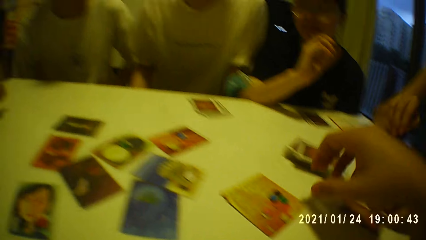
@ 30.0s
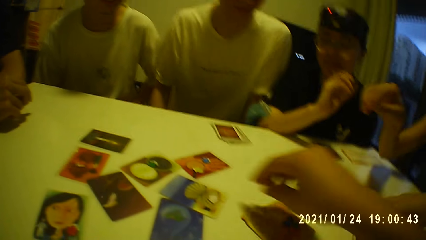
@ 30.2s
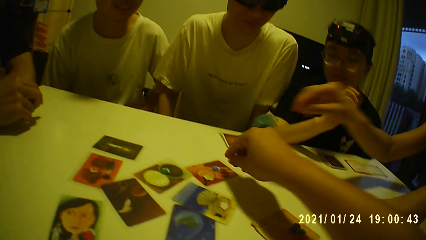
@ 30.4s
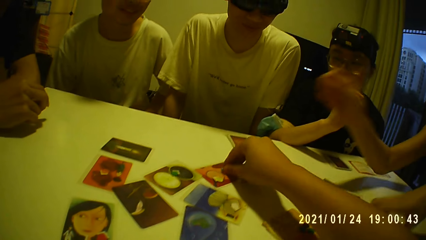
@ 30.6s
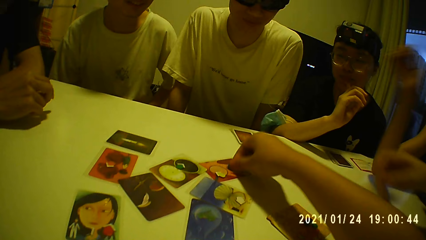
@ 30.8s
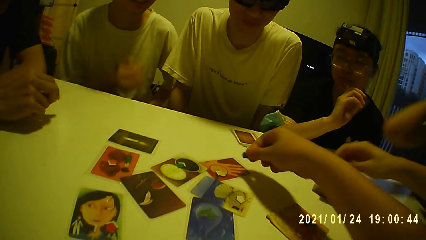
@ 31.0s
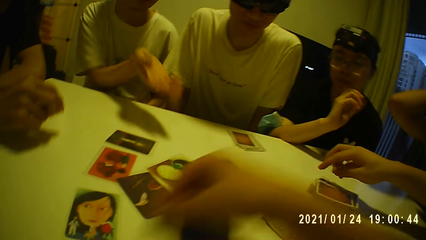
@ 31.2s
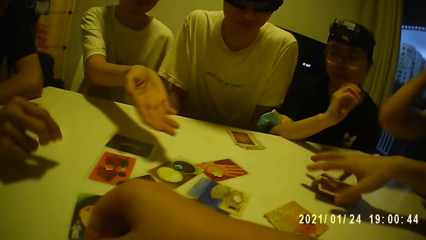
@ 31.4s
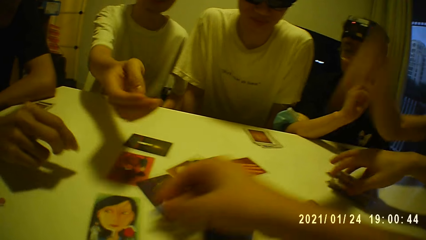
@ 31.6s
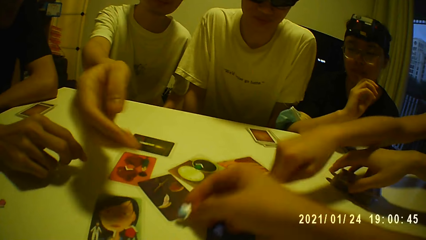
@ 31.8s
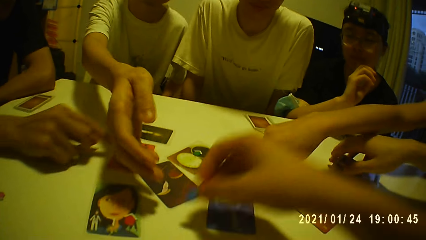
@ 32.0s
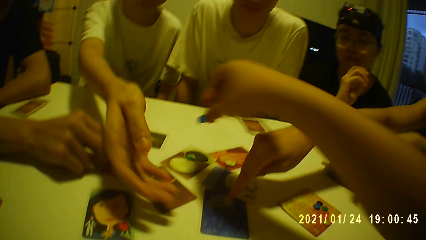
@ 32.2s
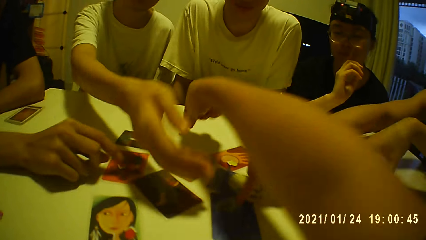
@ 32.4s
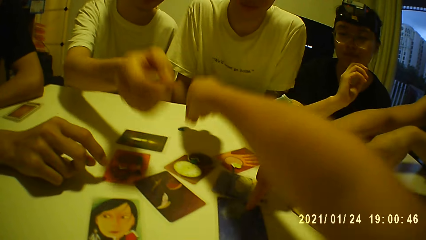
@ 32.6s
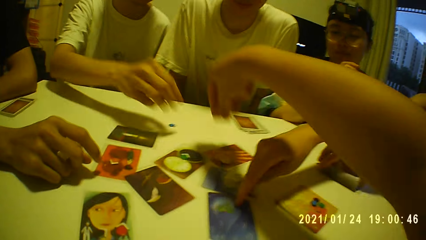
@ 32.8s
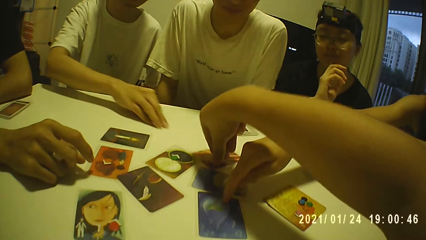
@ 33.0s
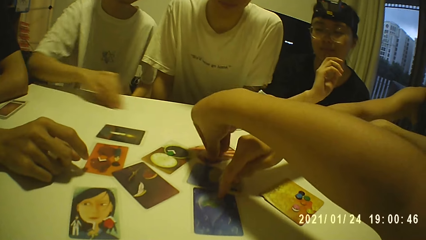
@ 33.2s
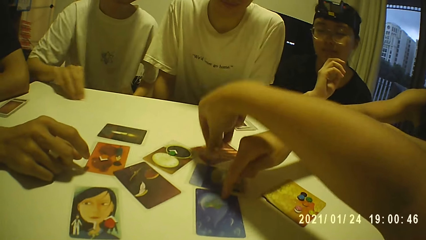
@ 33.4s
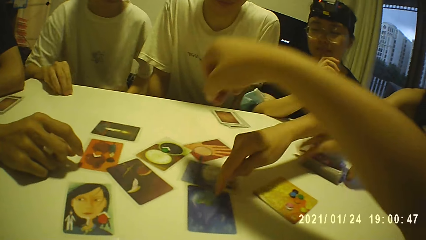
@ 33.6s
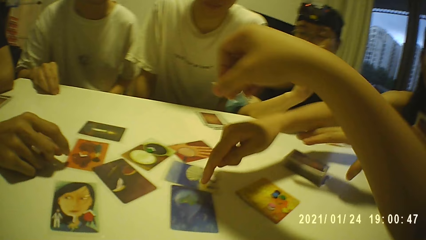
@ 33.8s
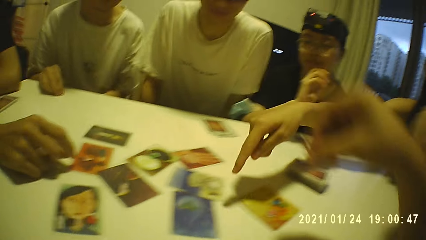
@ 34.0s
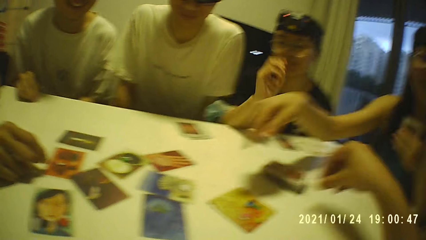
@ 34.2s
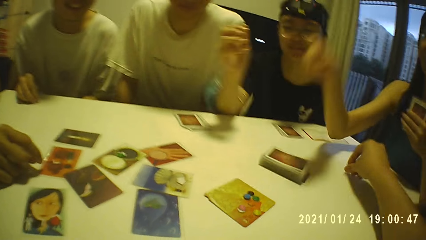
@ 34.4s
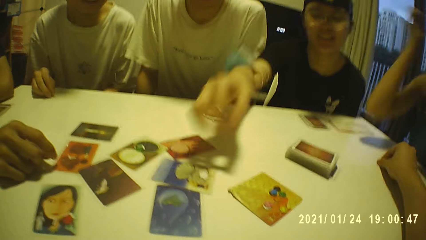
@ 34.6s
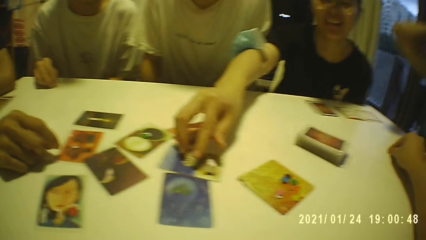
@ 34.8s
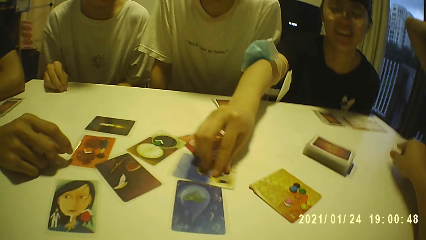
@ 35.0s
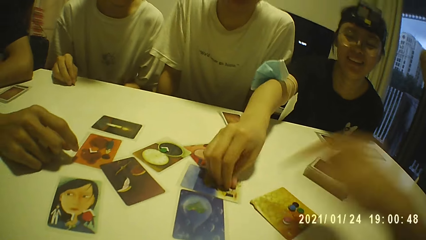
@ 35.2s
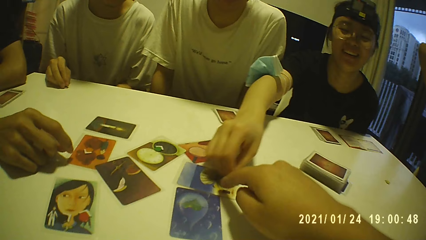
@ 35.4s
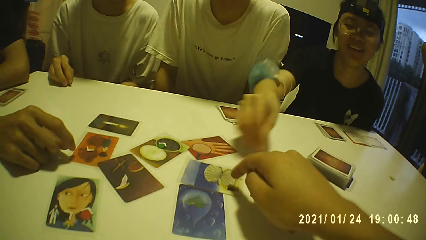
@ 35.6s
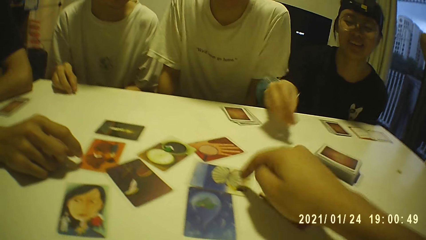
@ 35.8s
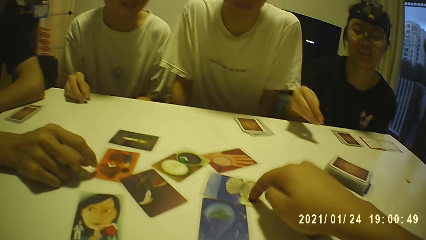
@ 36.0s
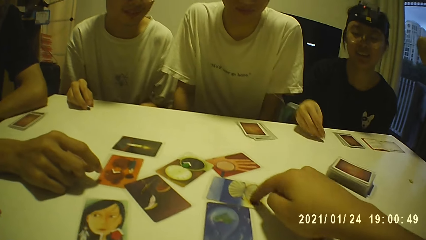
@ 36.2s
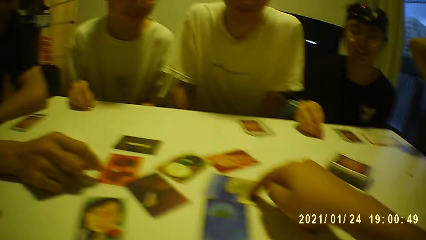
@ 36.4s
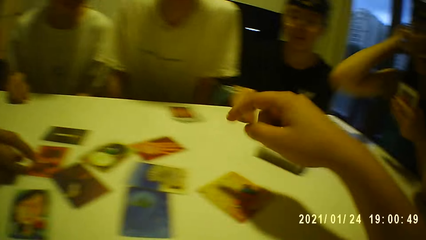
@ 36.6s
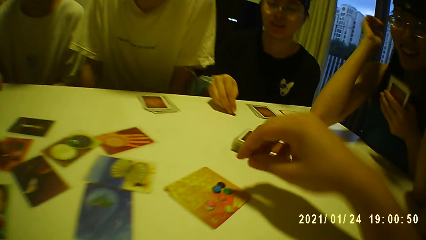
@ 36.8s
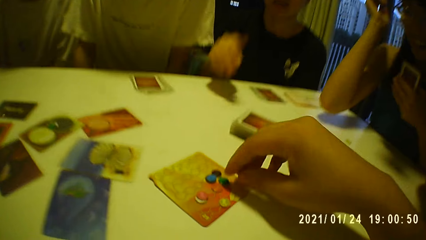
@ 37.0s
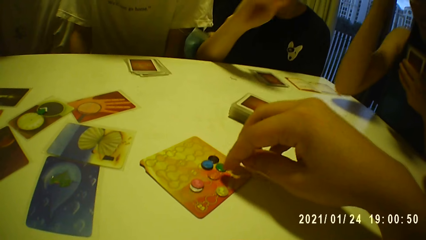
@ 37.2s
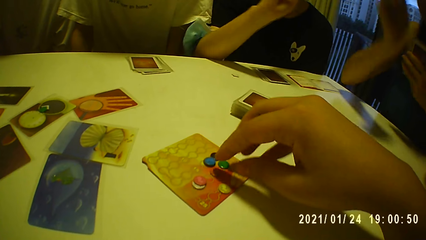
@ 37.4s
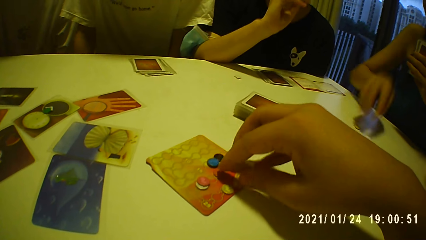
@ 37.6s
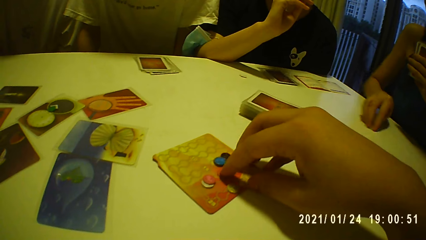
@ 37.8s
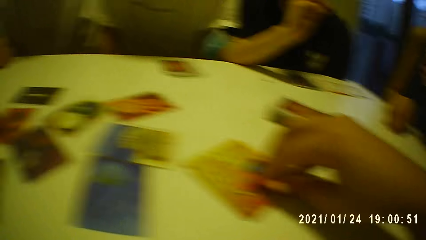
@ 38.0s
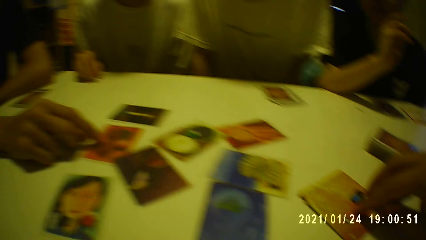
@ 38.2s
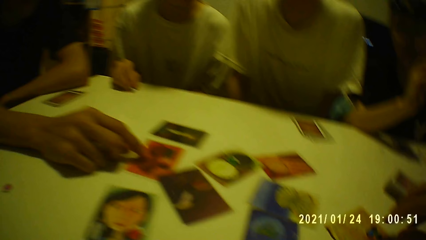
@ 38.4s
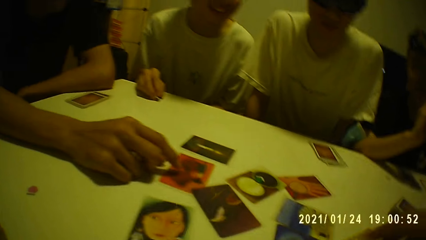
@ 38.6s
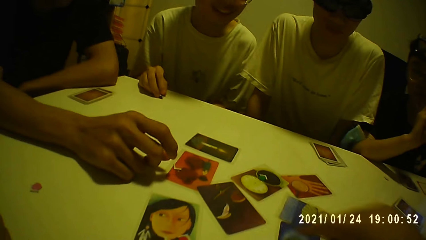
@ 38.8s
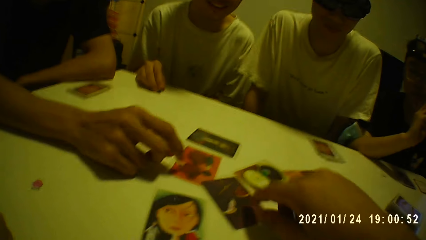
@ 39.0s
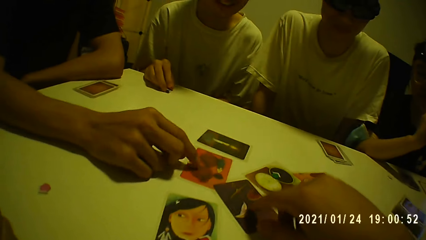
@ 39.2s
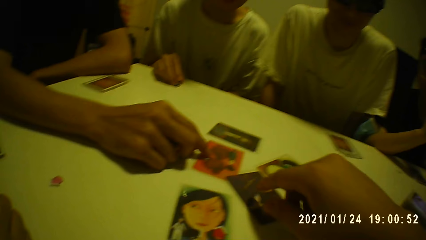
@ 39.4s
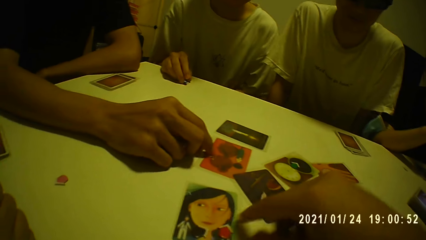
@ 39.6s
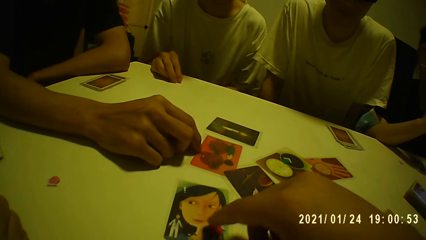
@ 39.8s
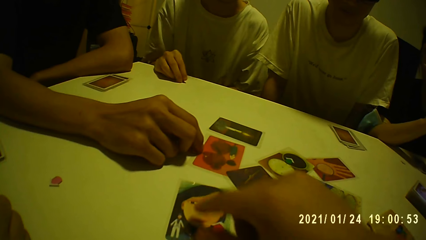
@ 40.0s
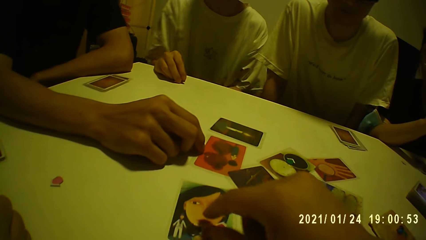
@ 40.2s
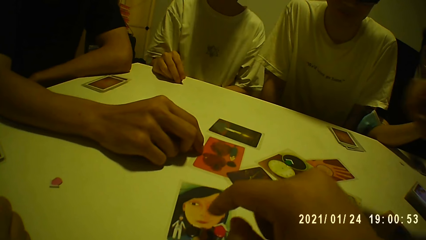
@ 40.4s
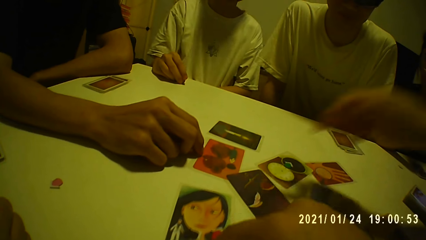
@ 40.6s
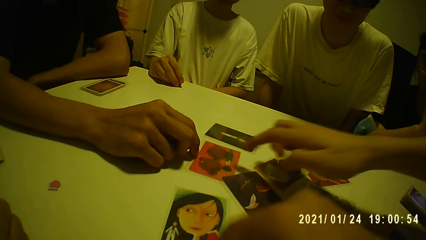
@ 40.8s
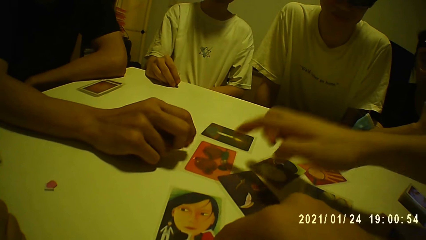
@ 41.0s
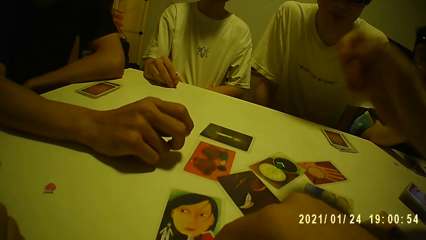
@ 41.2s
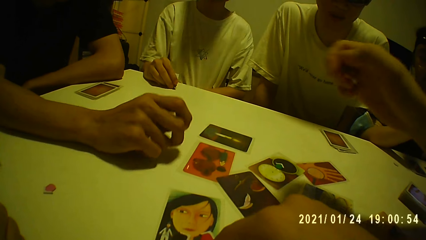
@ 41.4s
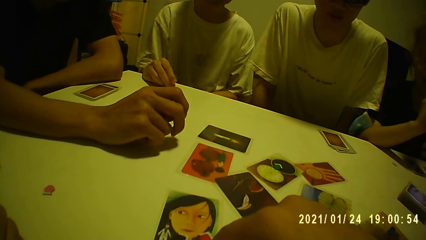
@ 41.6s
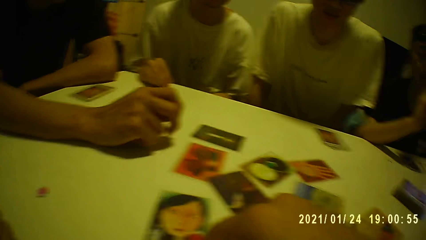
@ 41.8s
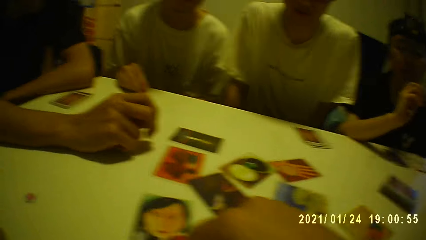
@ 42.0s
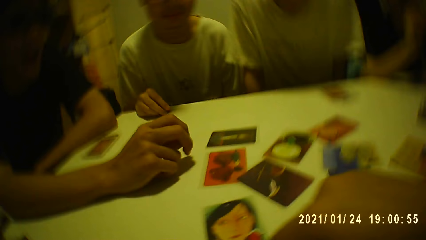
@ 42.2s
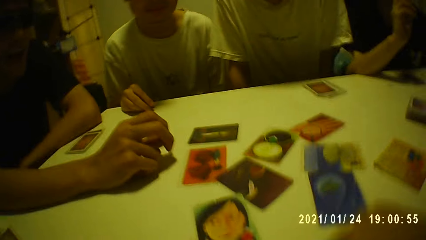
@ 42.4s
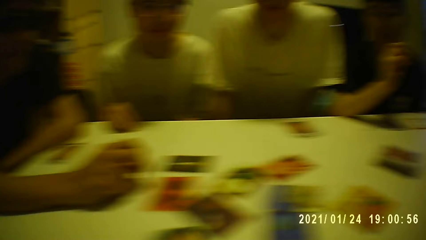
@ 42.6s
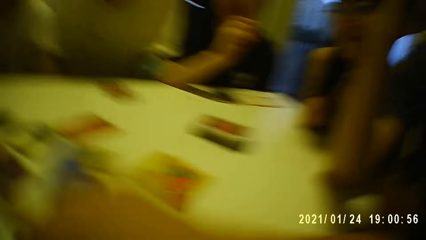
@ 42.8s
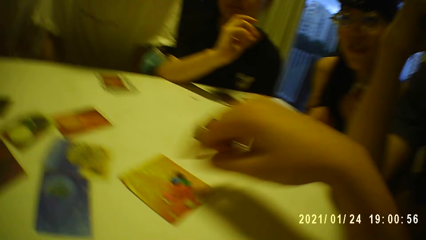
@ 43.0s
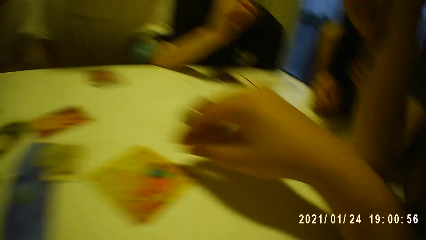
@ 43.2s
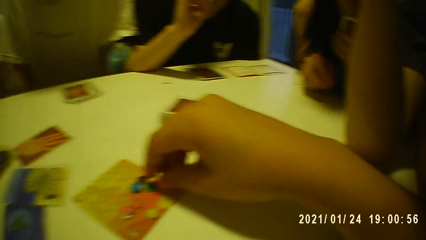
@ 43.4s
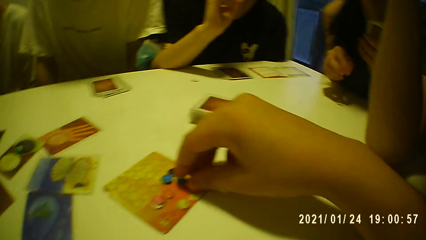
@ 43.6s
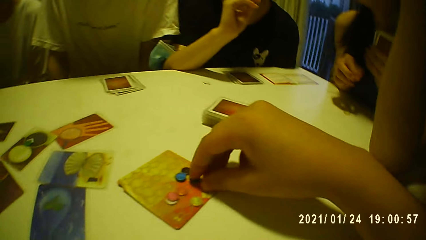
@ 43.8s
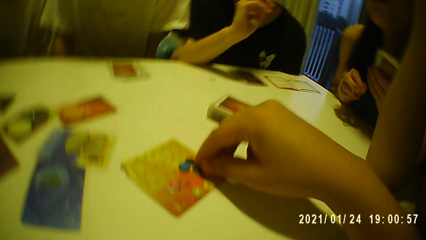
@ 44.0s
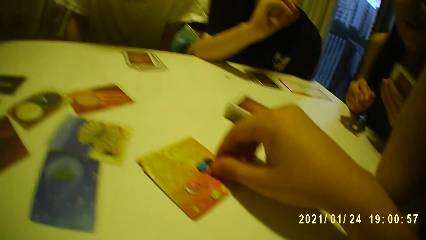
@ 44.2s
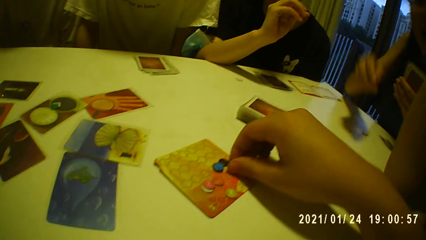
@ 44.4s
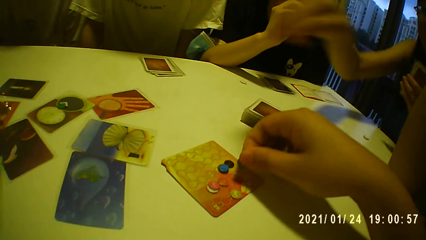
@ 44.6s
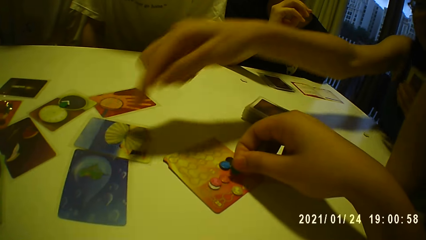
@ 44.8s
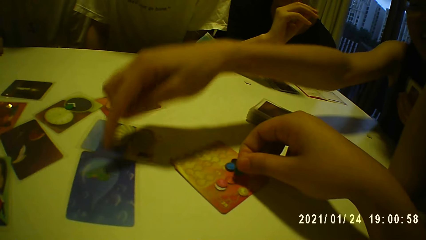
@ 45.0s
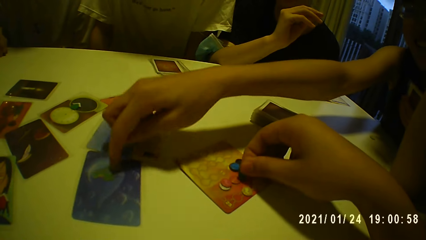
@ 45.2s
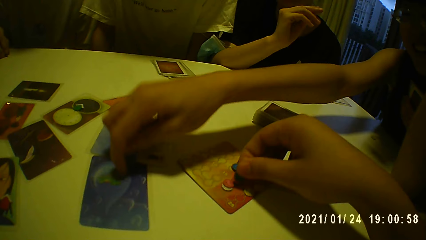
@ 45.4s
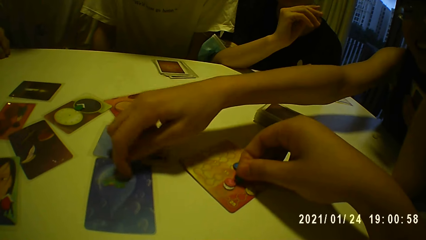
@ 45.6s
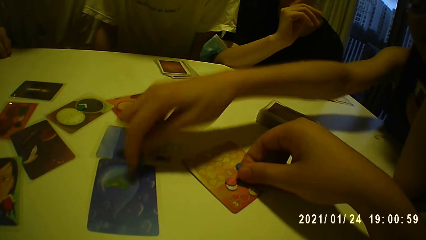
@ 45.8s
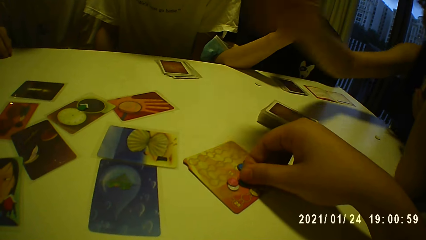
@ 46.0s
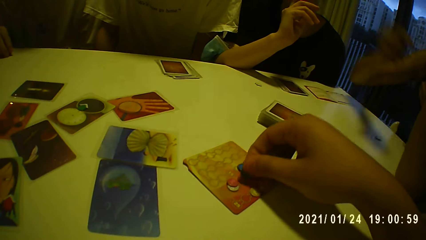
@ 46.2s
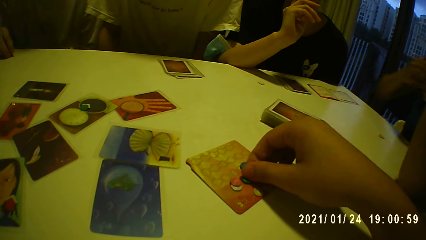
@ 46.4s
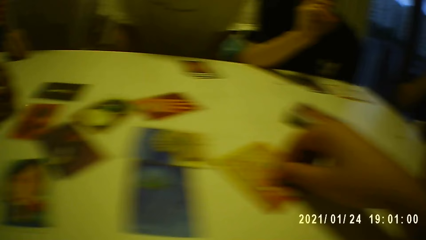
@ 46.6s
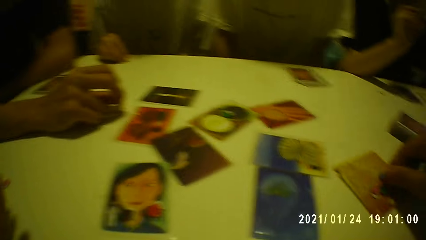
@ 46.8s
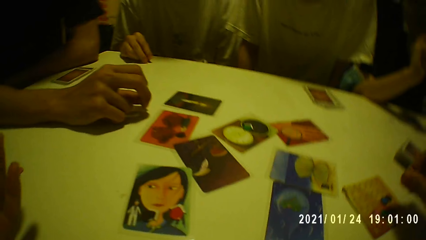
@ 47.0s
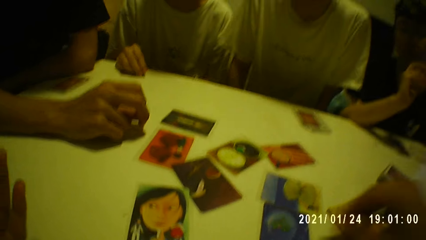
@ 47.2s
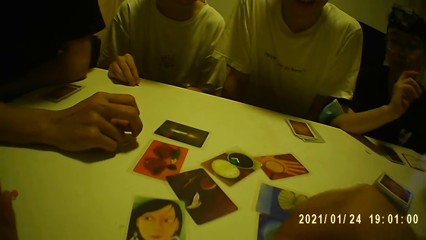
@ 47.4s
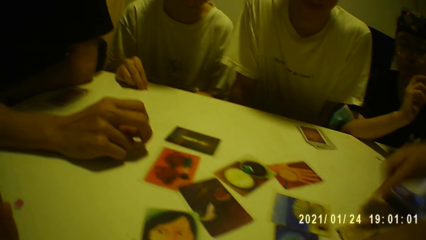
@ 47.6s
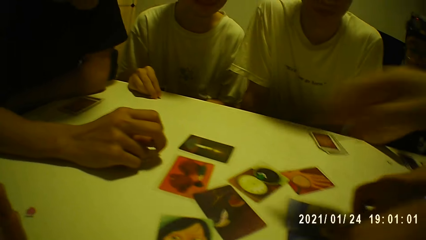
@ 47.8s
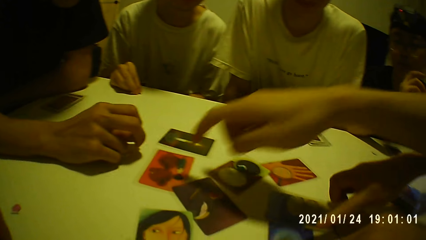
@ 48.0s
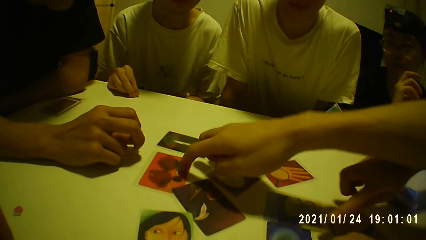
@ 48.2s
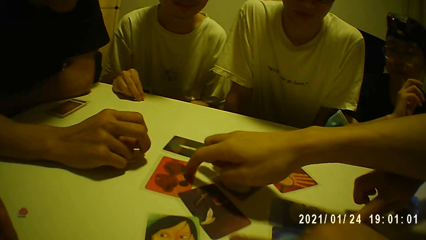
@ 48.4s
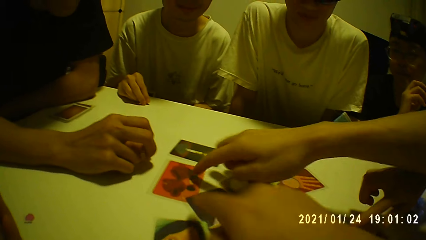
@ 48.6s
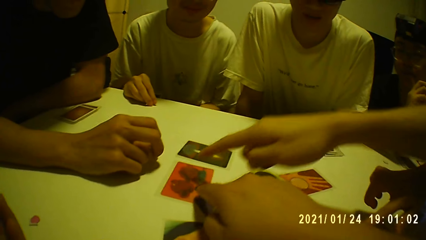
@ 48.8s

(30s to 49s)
The camera wearer takes a token point from a card. A woman points to the card on the table with her right hand. The camera wearer puts a card token in his right hand on the table. A man picks the card token from the table with his right hand. The camera wearer picks a token point. A second man picks a card token from the table with his right hand. The camera wearer taps on the card on the table with his right hand. He points at the card. He adjusts the card tokens on the table with his right hand. A person points at the card. A third man picks a card token from the table with his right hand. The camera wearer points at the card. He taps on the card on the table with his right hand. The person points at the card. The camera wearer touches the token points. He adjusts the card tokens on the table with his right hand. The woman taps on the card table with her right hand. She points at the card. A fourth man points to the card on the table with his right hand. The woman points at the card.
